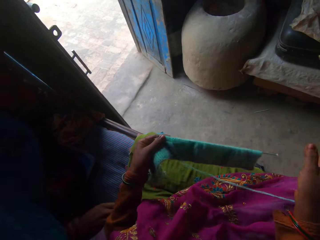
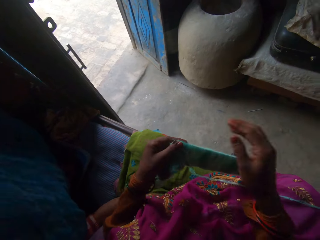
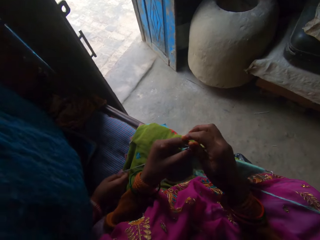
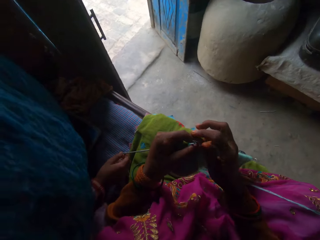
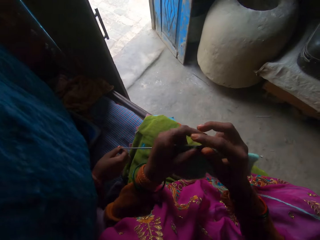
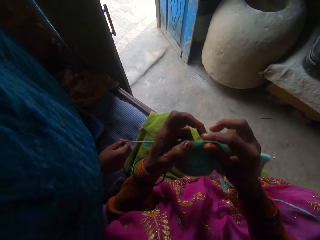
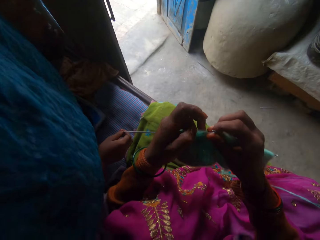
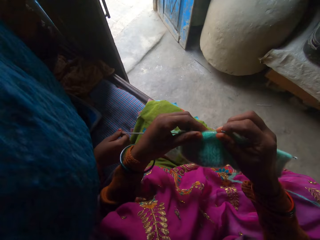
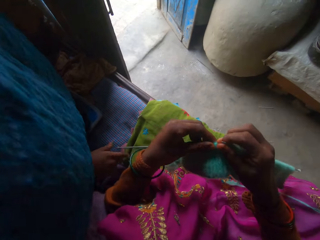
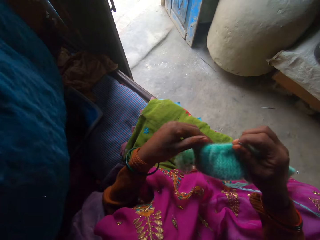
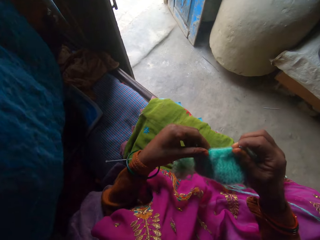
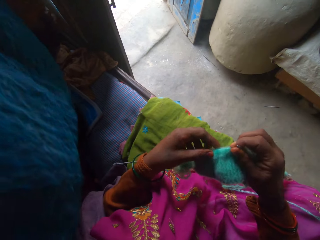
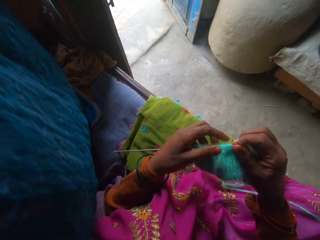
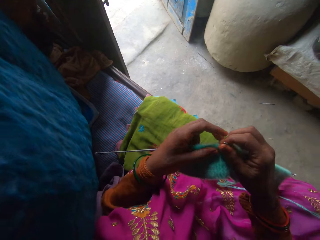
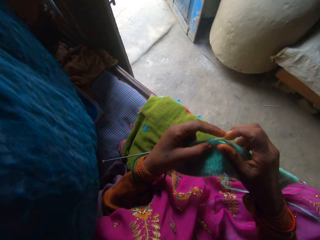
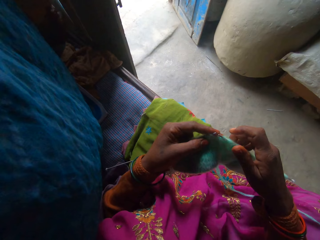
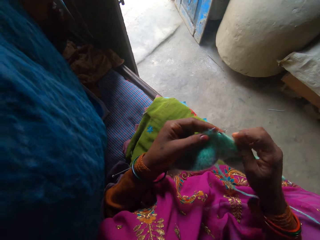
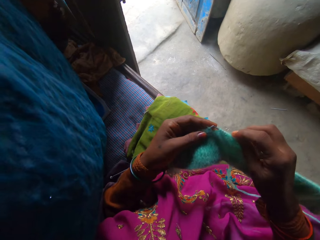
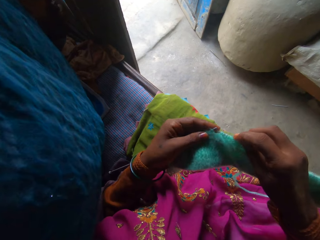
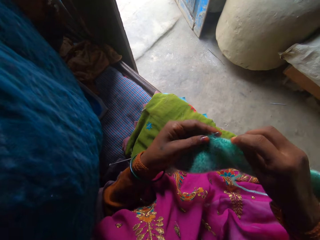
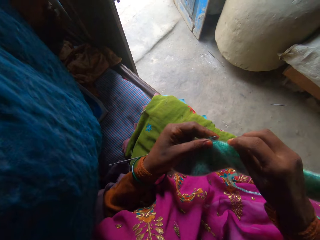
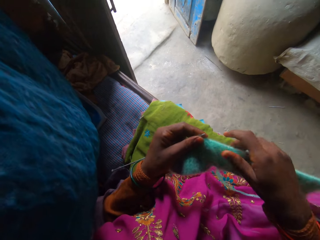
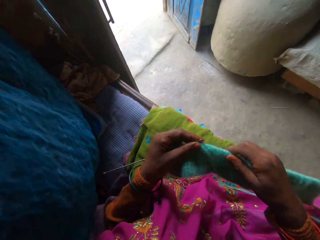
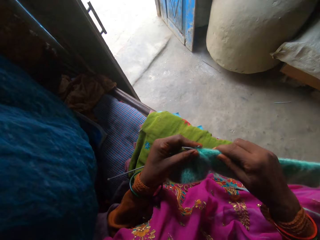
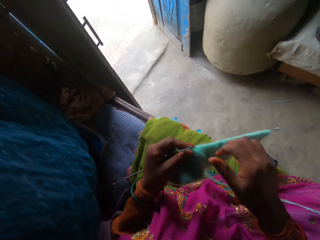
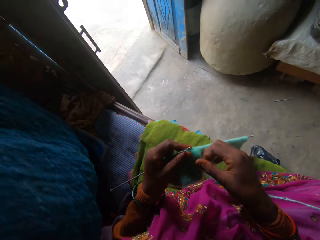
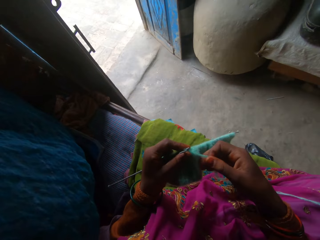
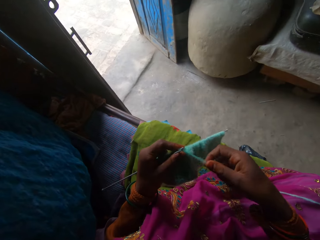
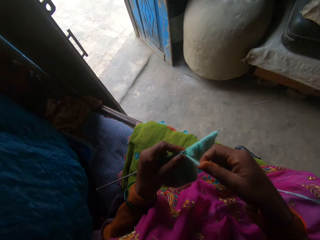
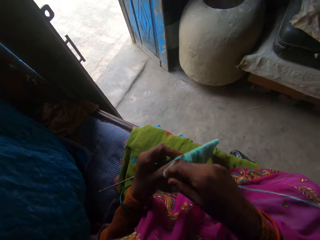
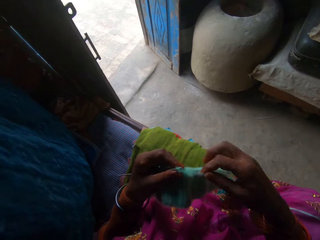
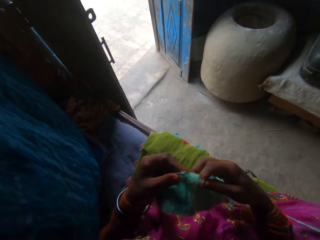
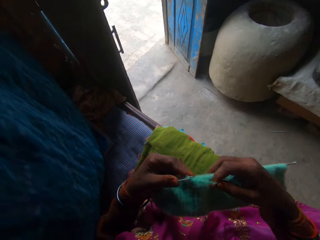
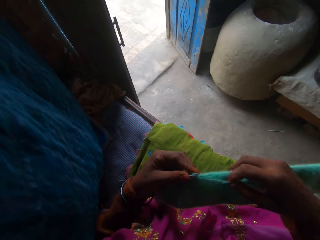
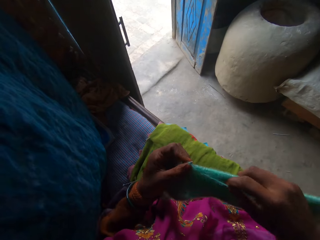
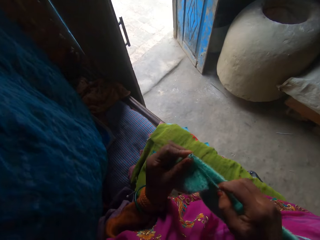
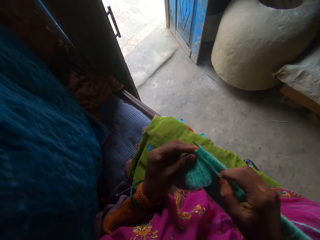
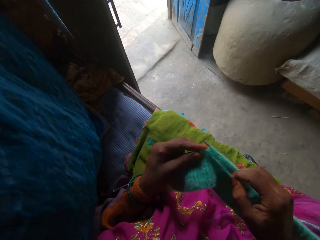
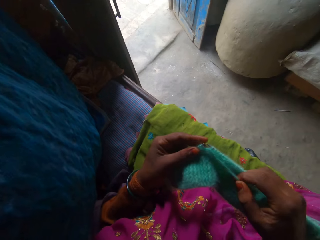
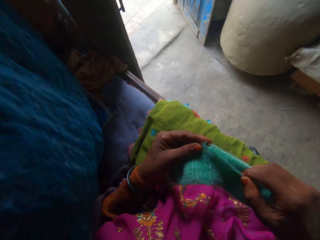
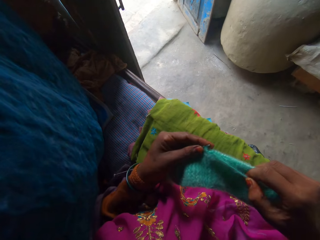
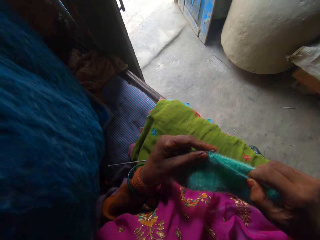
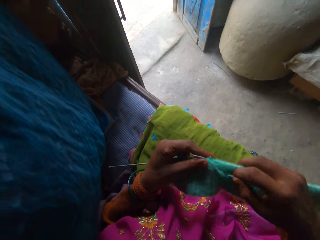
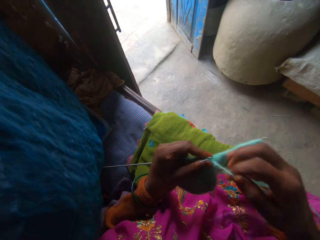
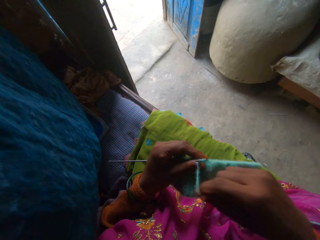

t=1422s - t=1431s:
A child holds a needle. The child holds a knitting thread. The camera wearer adjusts a knitted thread through a knitting needle. They knit a thread with the knitting needle.

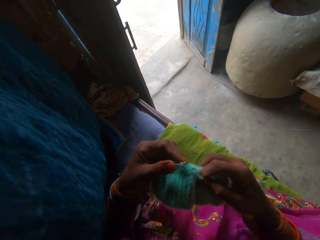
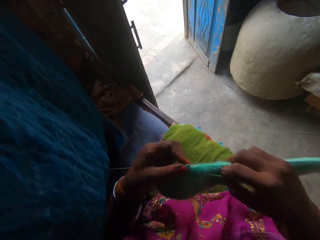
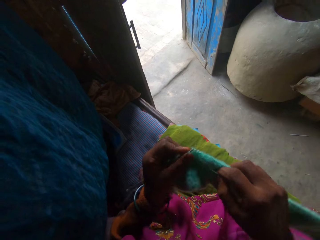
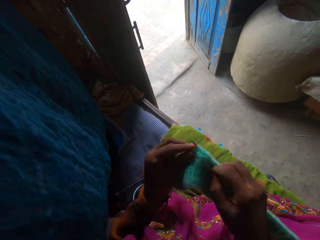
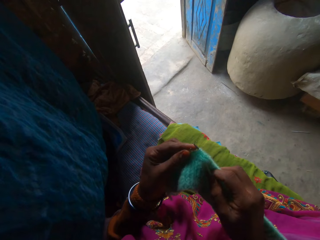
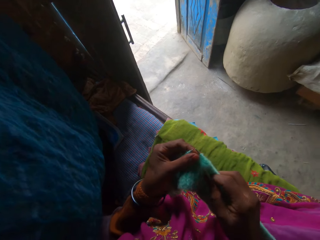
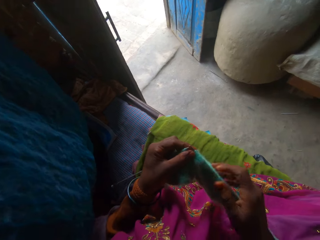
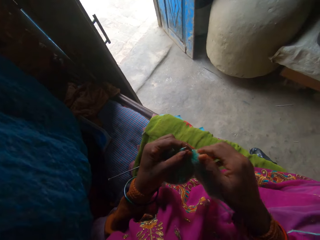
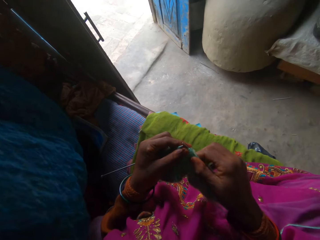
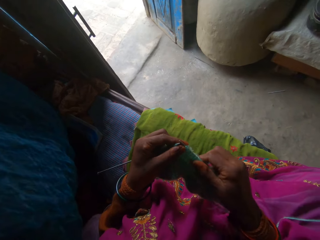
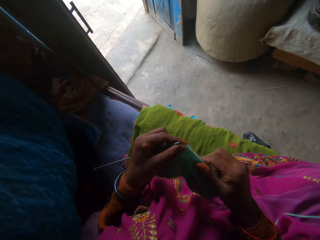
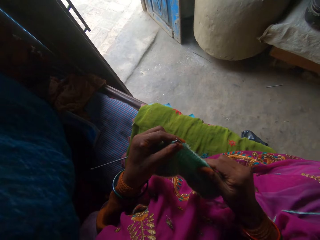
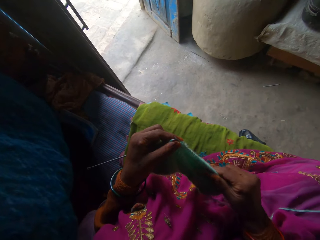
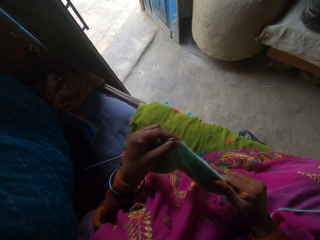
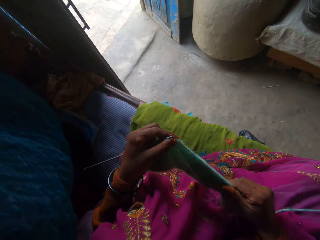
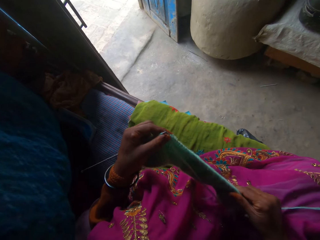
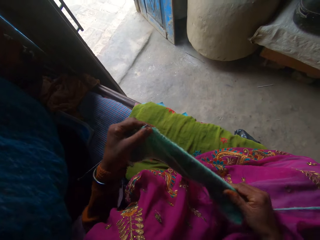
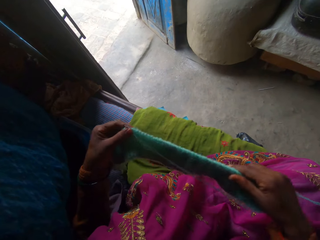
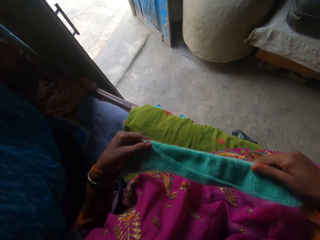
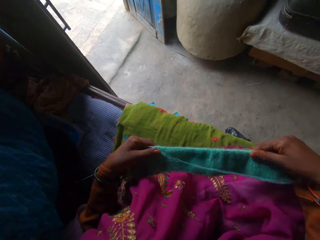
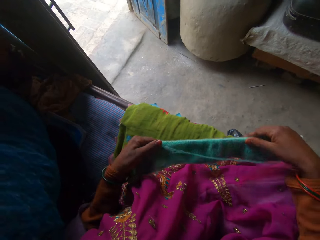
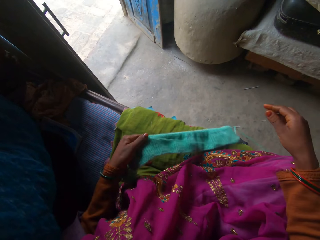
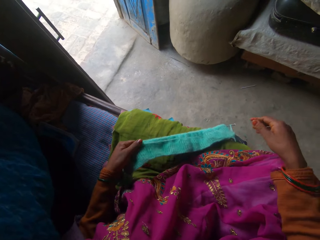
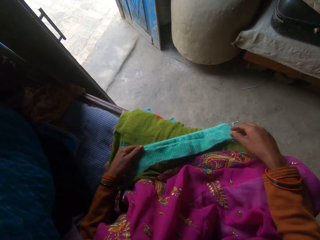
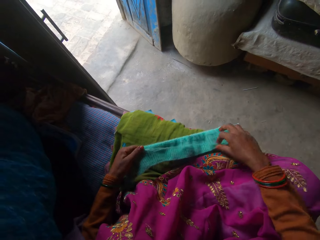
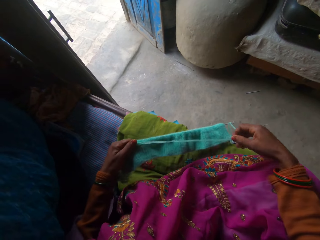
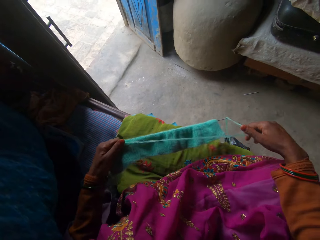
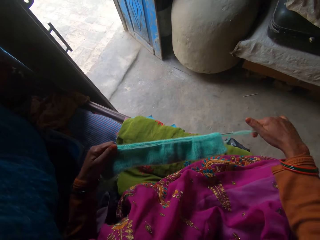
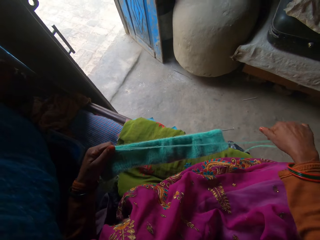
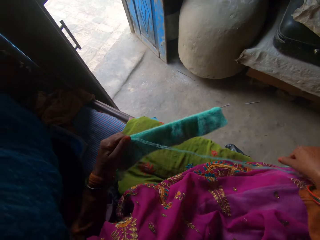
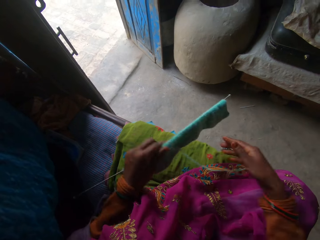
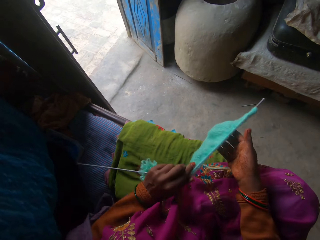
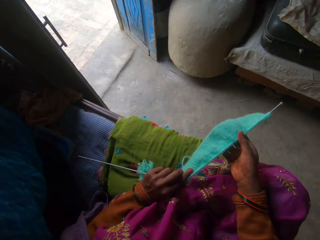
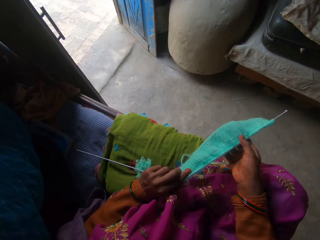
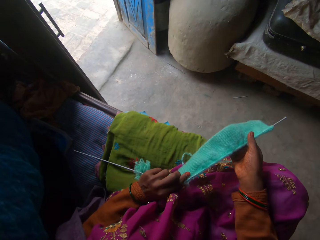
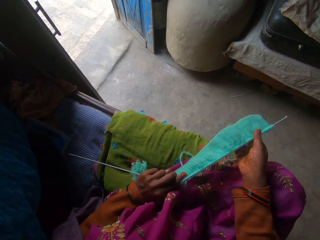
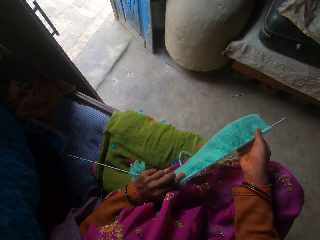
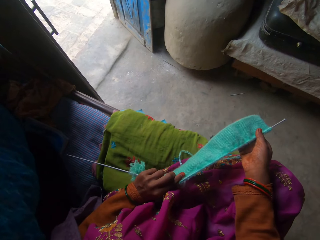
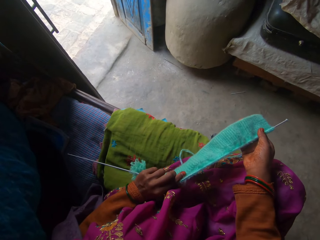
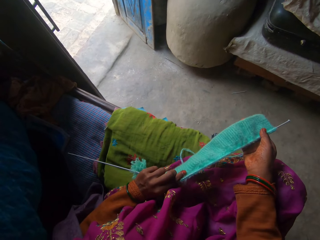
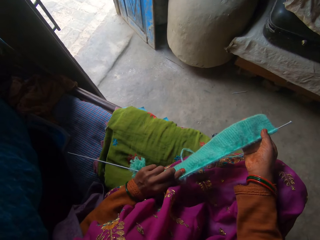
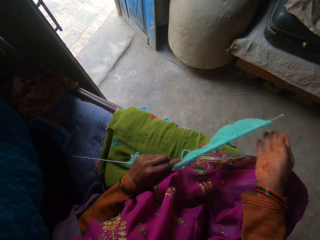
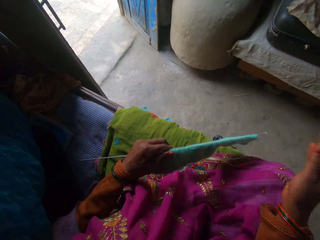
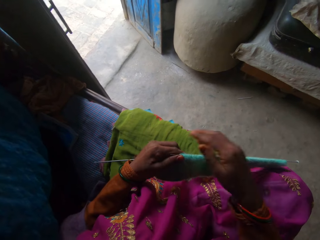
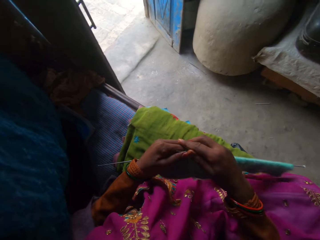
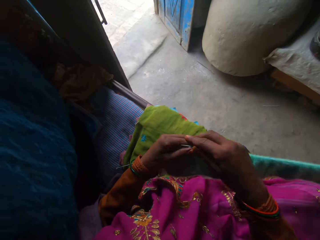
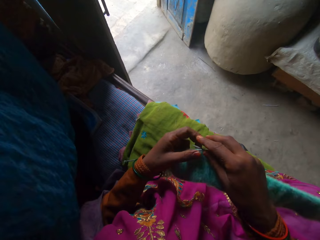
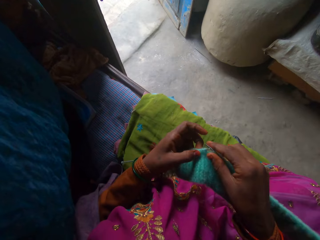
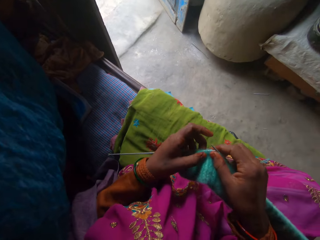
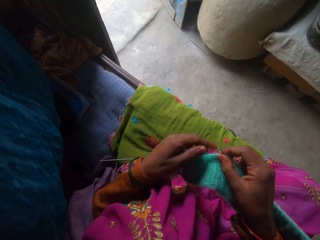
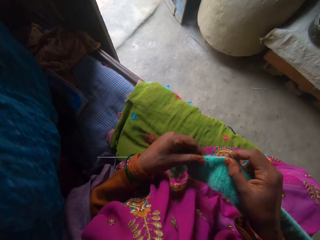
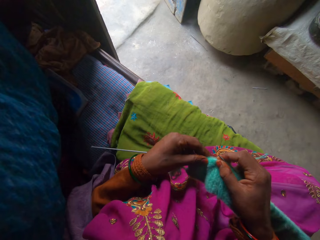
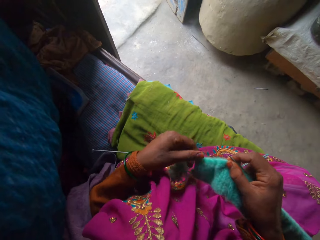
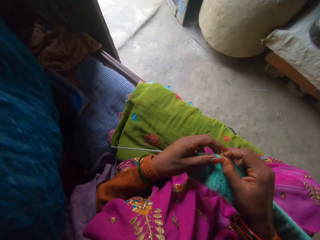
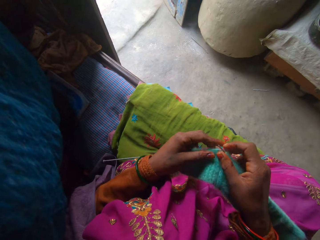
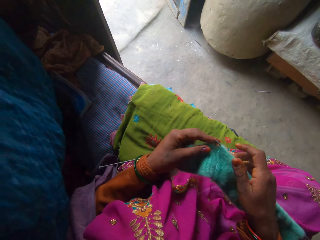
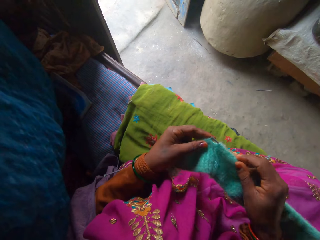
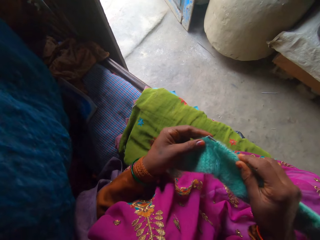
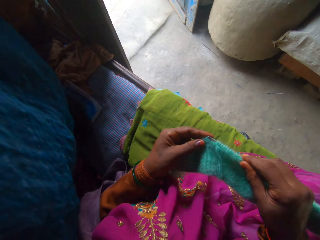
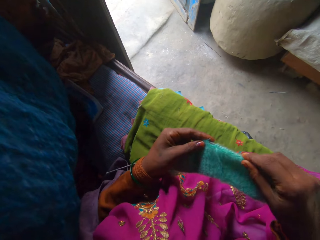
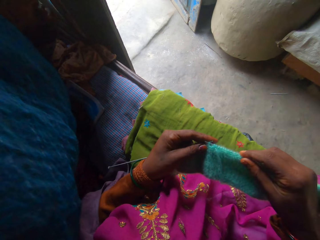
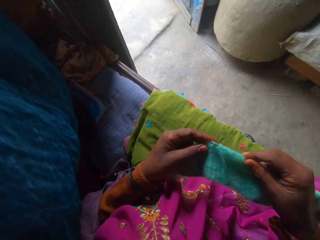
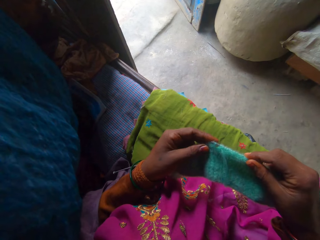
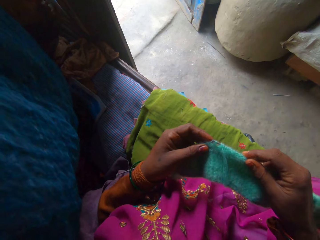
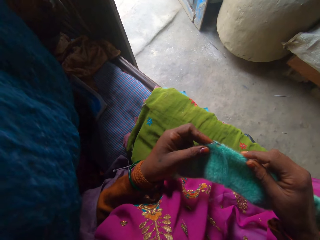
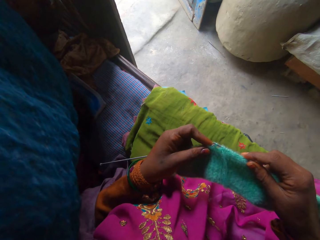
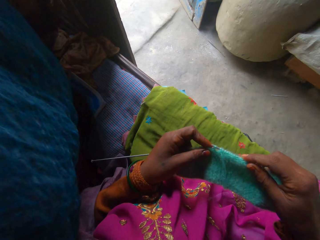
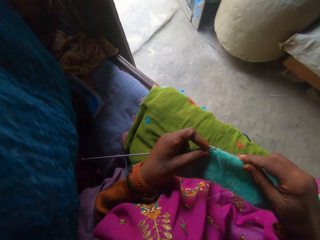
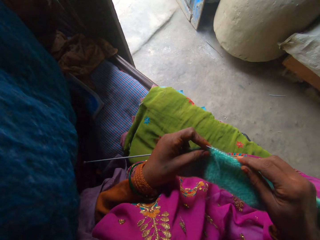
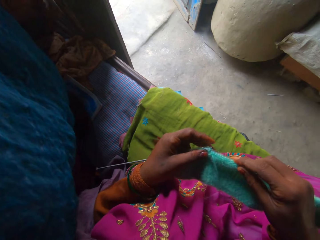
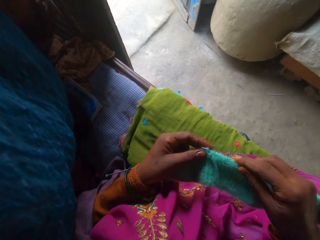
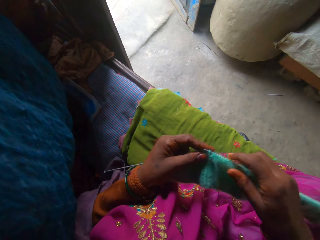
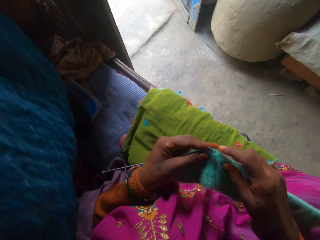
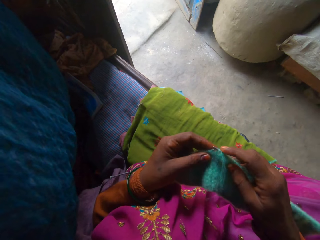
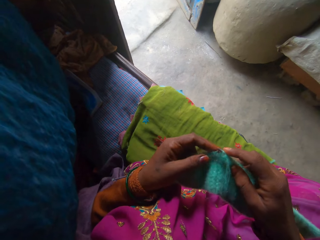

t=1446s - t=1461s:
The camera wearer adjusts a knitted thread through a knitting needle. They put the knitting on the seat. They adjust the knitted thread. They adjust the knitted thread through the knitting needle. They knit a thread with the knitting needle.
